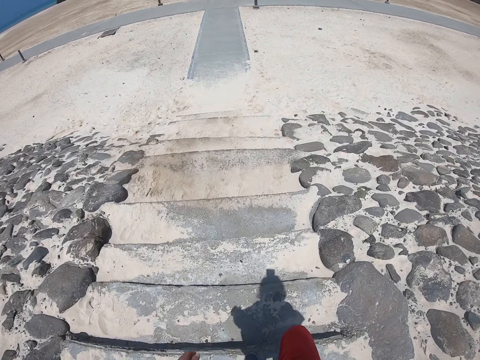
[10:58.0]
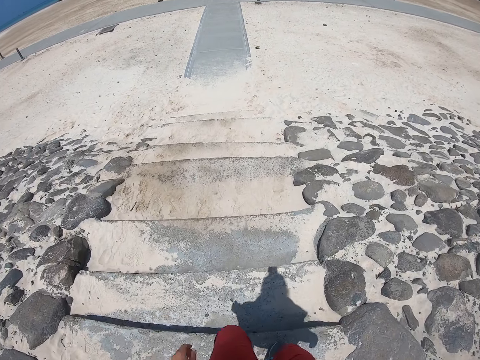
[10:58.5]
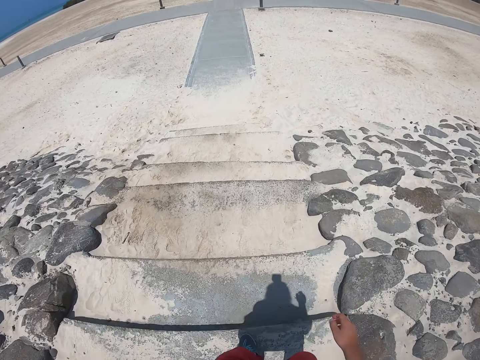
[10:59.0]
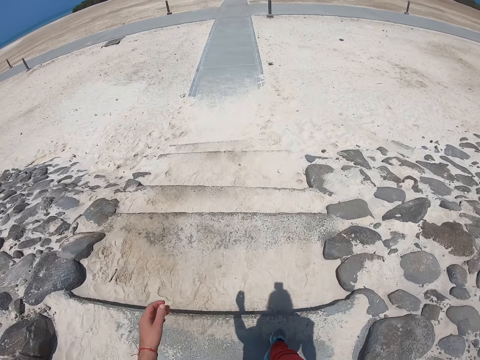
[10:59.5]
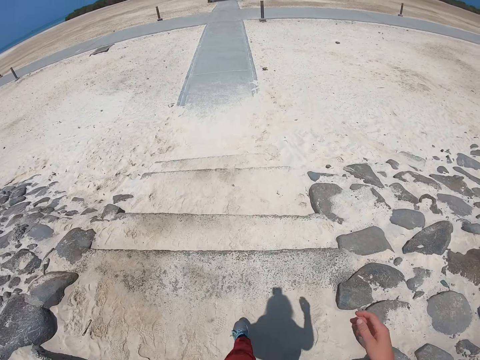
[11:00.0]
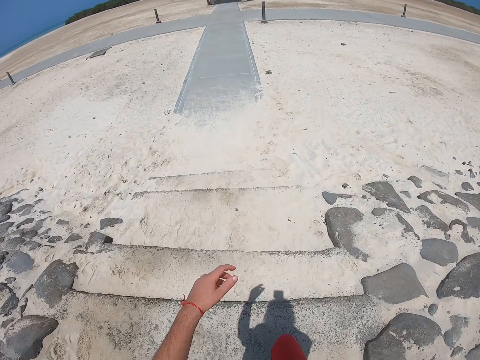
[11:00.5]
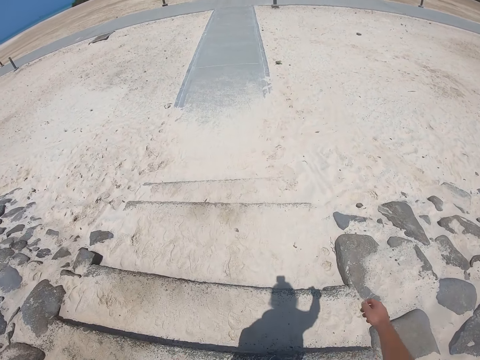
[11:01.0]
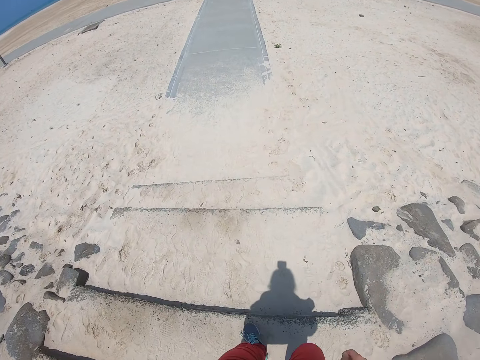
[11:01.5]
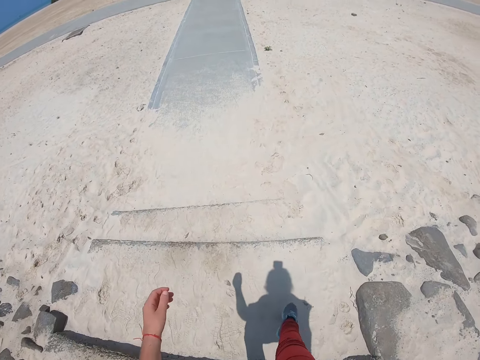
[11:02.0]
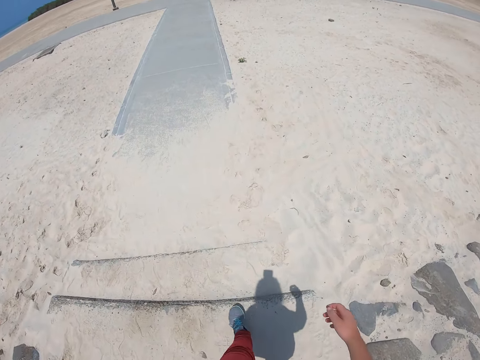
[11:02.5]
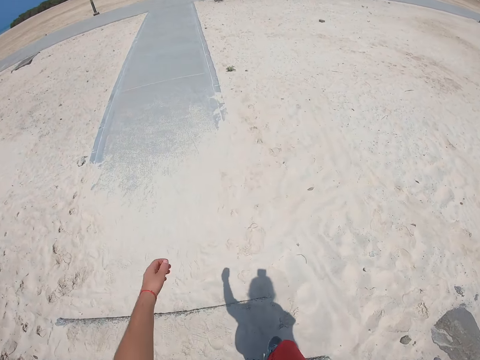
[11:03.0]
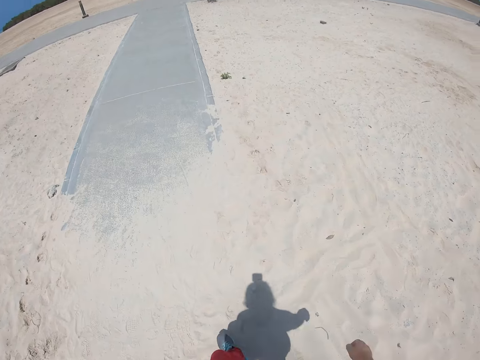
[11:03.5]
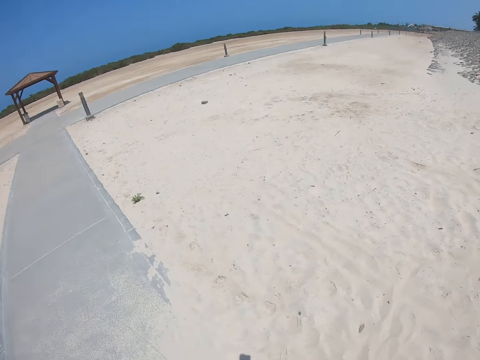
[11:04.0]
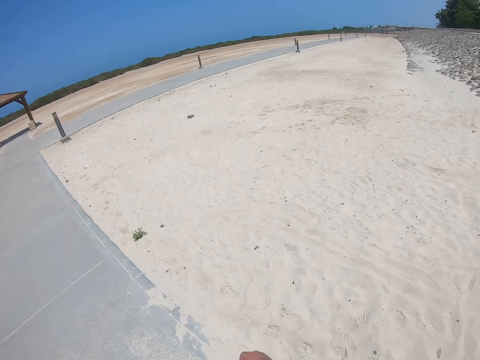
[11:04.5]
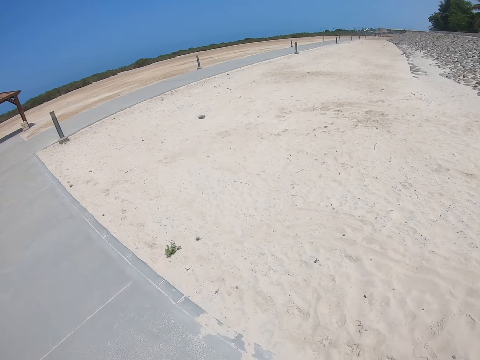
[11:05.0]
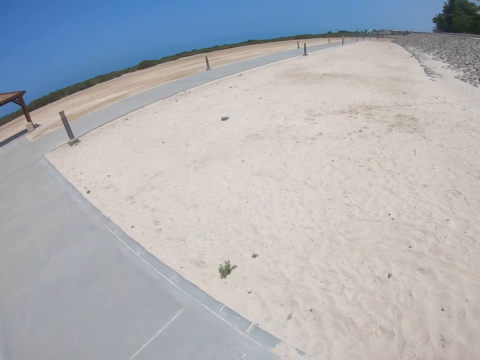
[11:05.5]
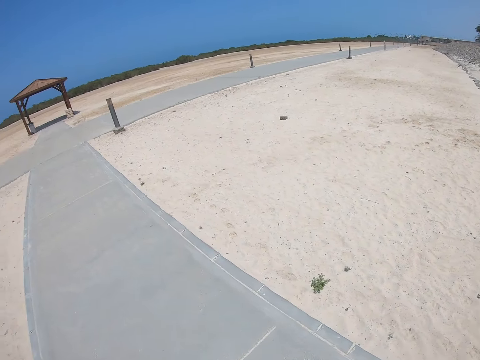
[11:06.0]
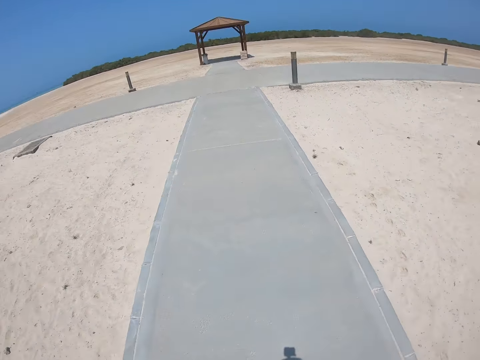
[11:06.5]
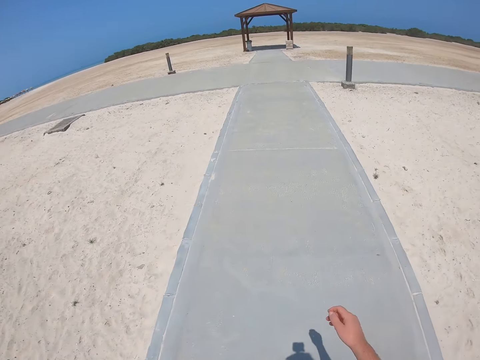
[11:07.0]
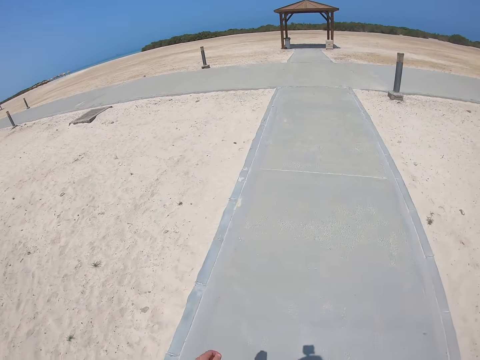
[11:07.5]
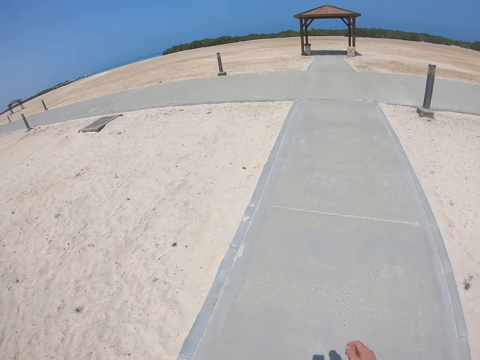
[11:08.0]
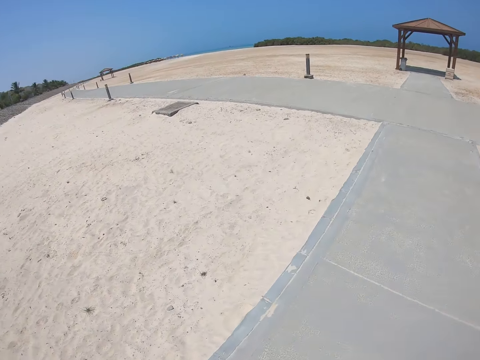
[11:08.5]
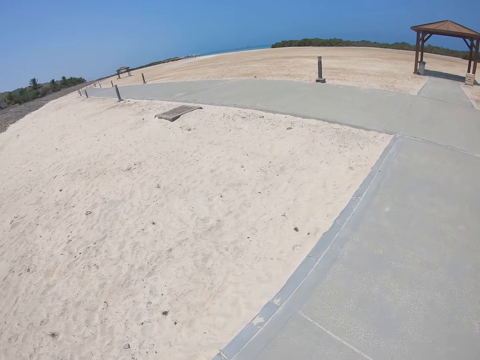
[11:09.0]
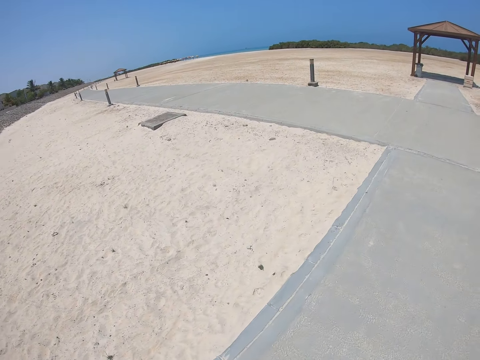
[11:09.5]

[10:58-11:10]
The camera wearer looks around.

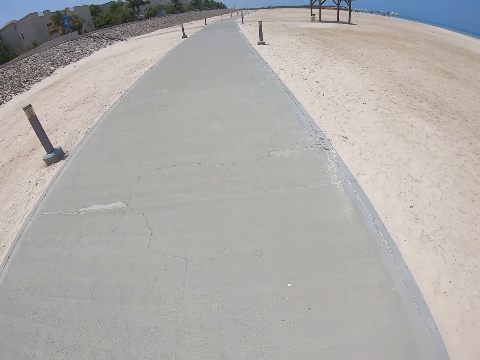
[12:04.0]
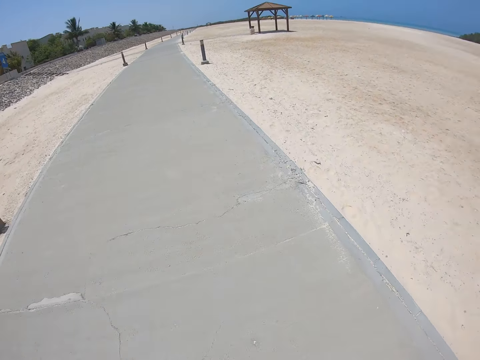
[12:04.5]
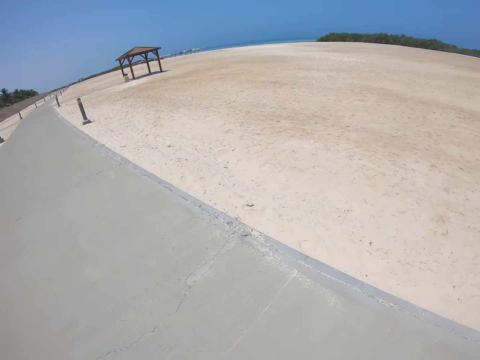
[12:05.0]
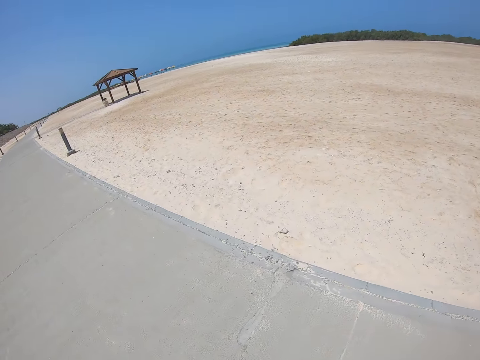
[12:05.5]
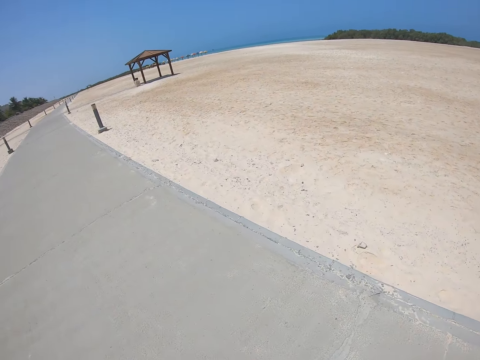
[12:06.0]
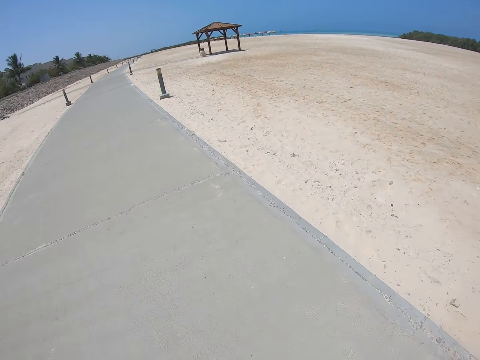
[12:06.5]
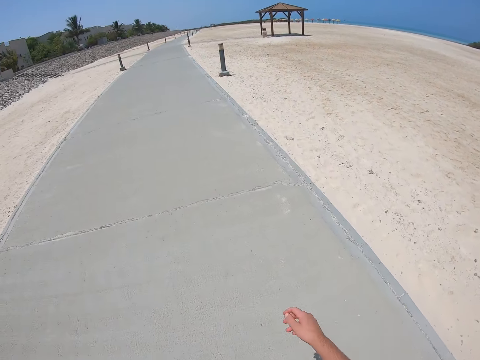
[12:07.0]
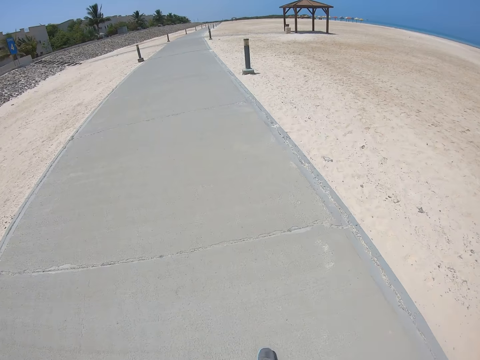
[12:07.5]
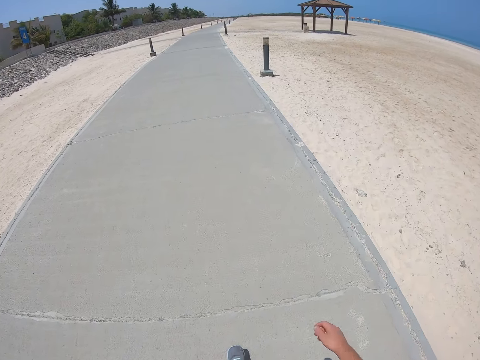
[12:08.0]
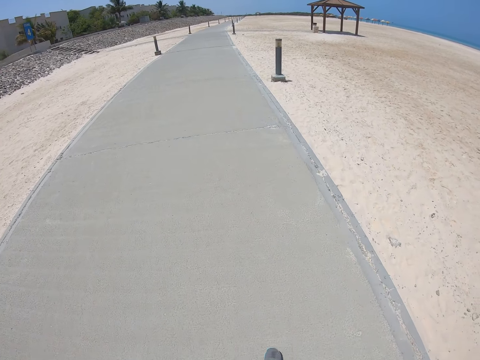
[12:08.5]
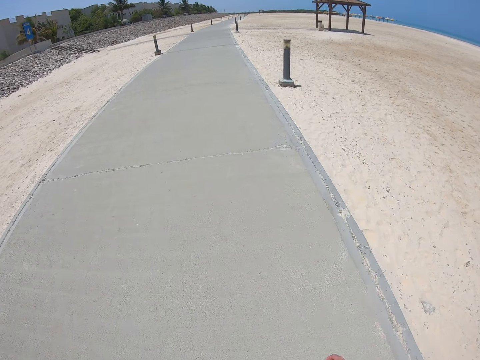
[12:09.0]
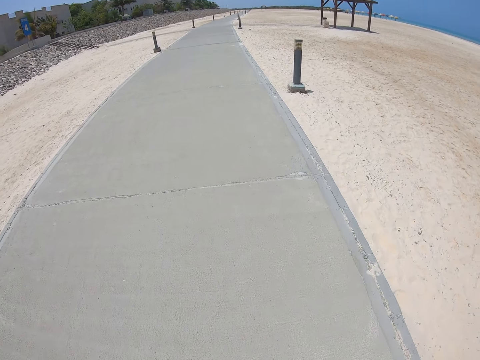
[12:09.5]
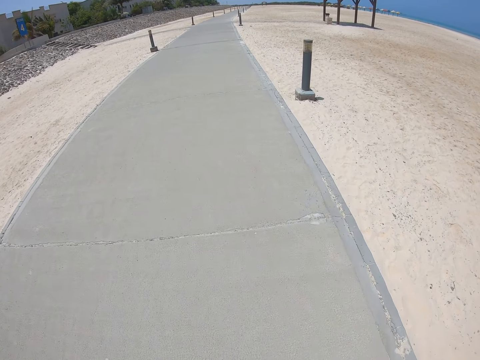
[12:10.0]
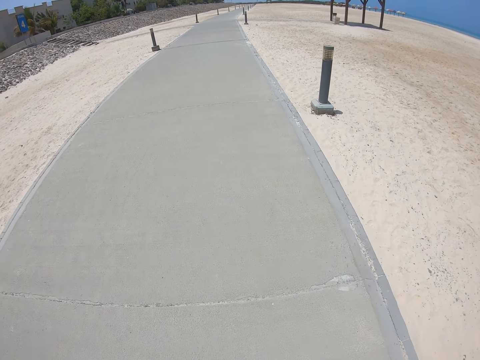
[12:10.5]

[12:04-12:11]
The camera wearer looks around.

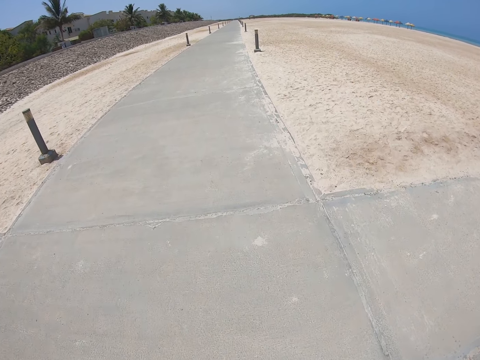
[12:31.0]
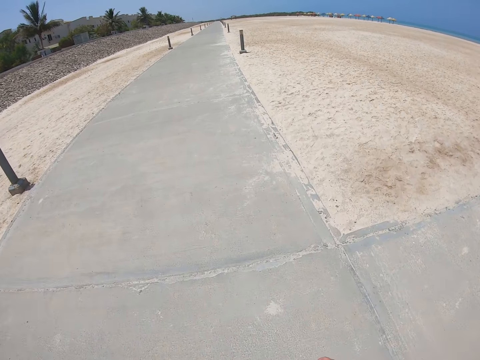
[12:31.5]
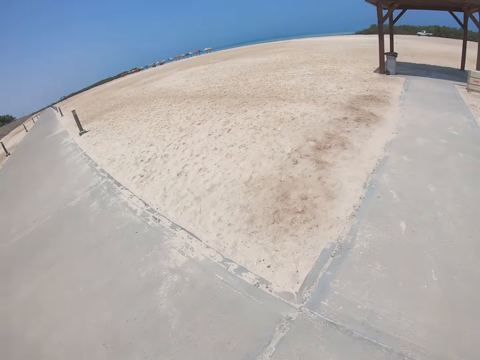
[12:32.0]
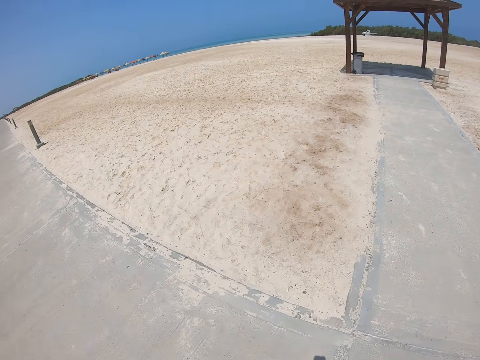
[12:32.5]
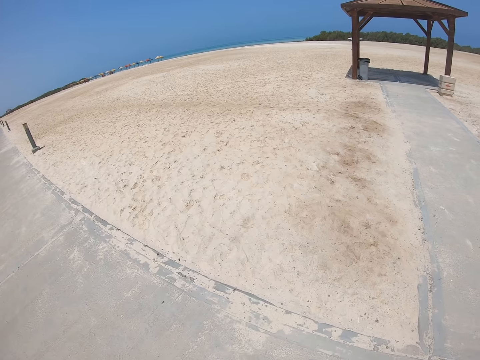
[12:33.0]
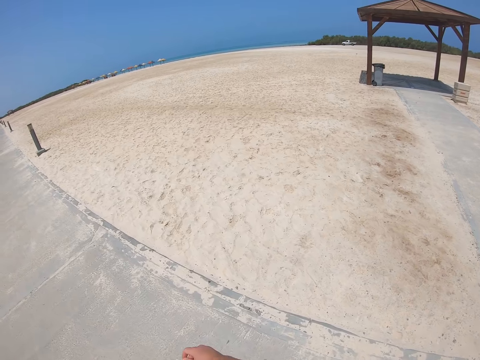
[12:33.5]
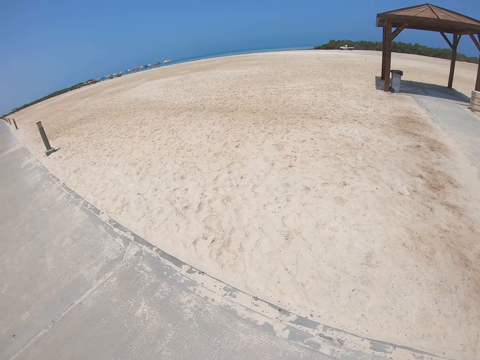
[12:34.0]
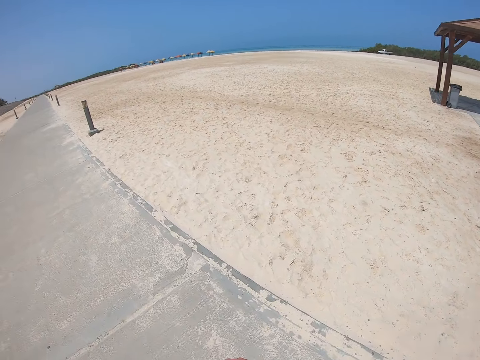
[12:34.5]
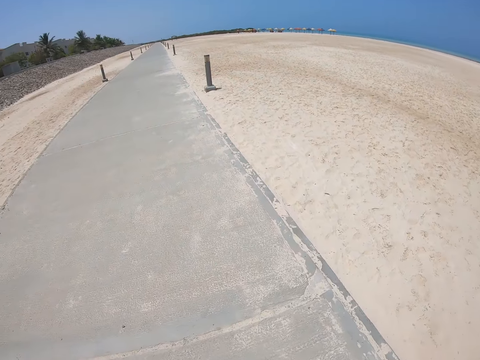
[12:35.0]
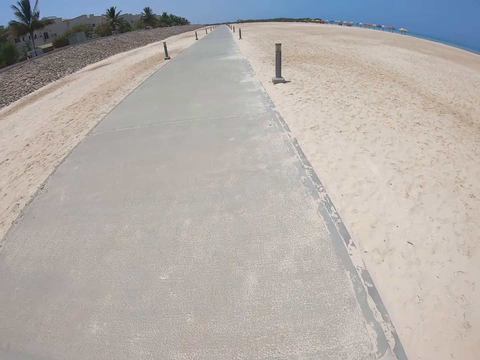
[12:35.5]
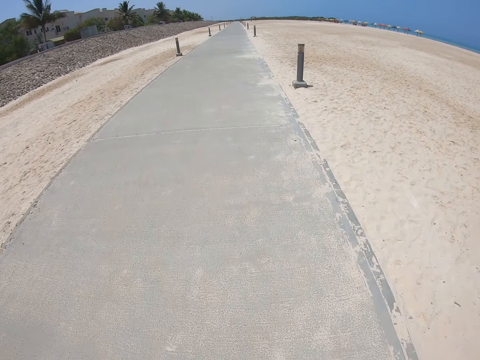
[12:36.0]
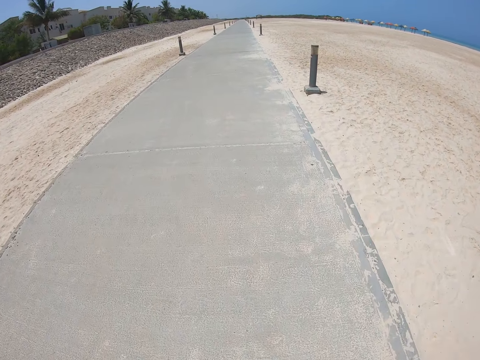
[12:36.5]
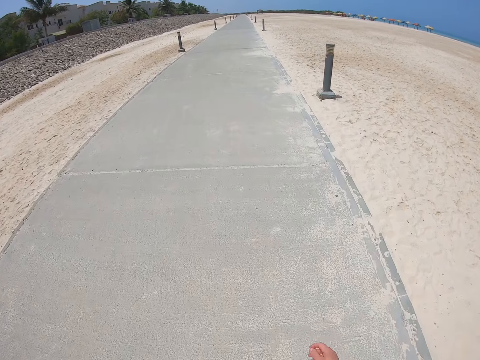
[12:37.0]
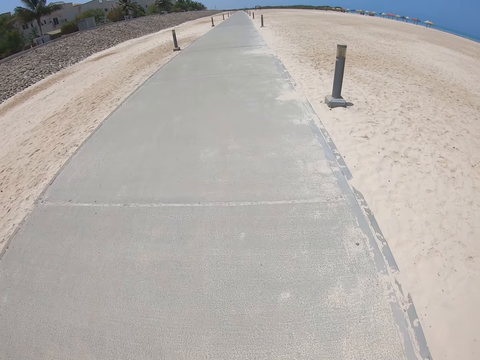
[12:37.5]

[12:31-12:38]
The camera wearer looks around.
